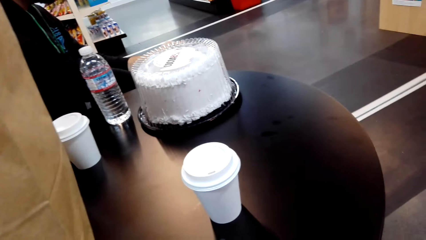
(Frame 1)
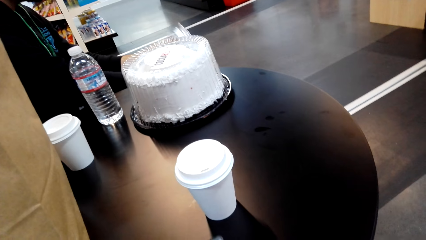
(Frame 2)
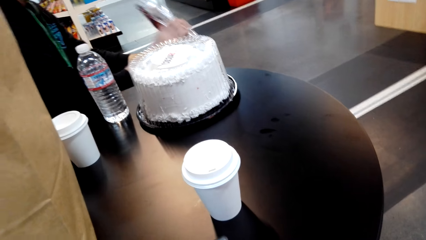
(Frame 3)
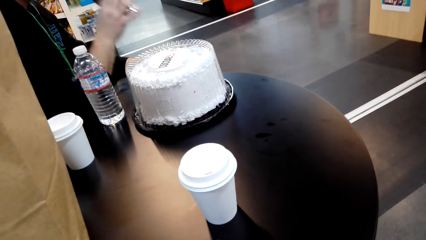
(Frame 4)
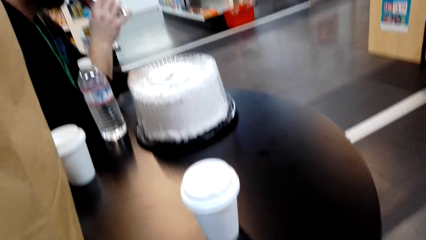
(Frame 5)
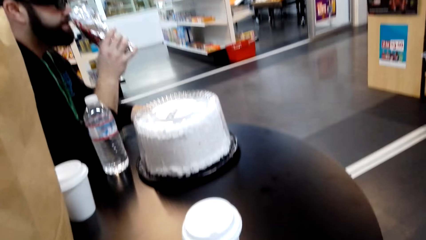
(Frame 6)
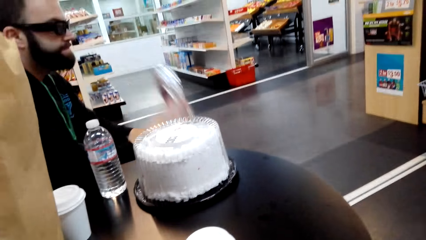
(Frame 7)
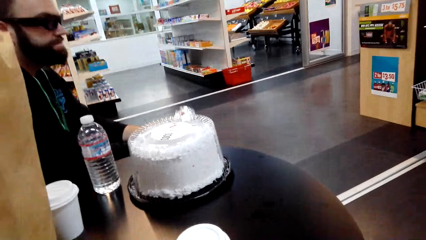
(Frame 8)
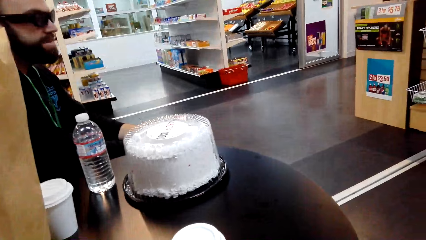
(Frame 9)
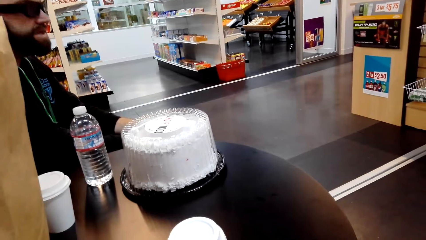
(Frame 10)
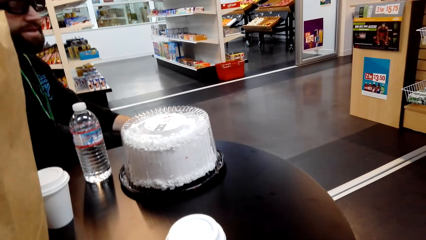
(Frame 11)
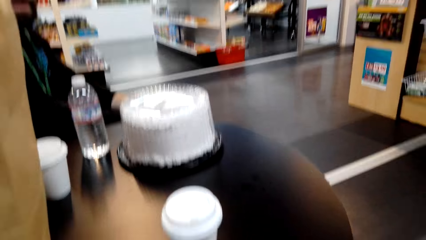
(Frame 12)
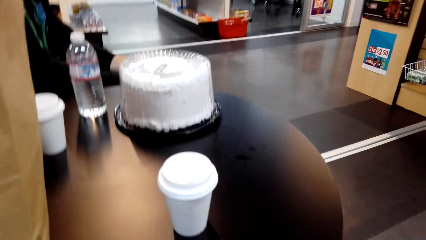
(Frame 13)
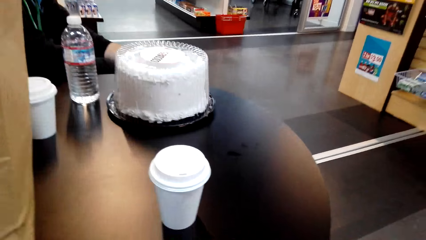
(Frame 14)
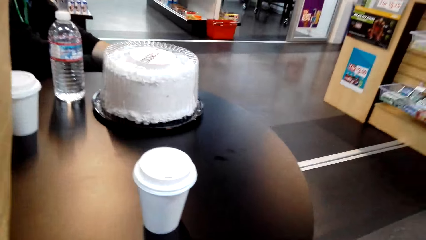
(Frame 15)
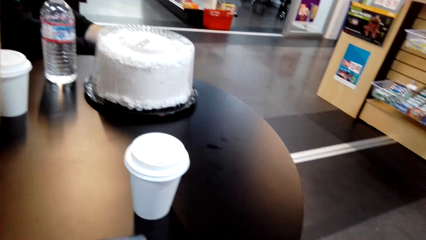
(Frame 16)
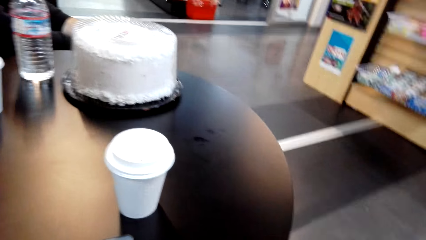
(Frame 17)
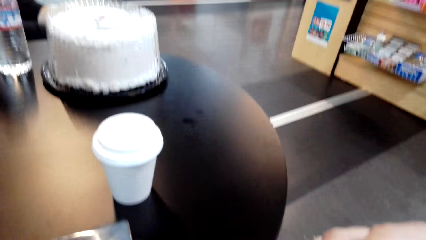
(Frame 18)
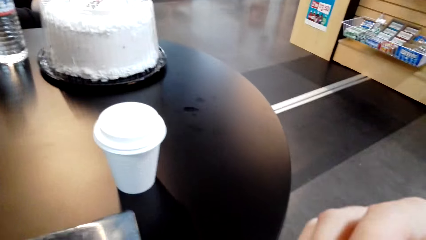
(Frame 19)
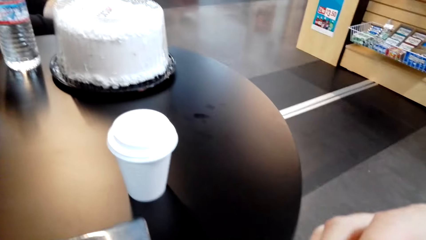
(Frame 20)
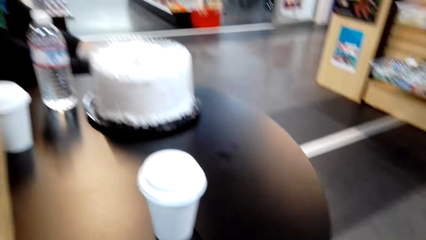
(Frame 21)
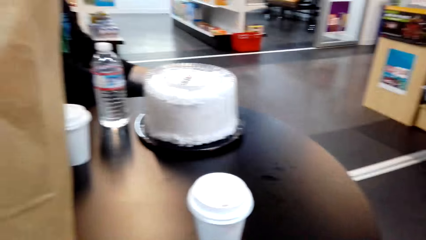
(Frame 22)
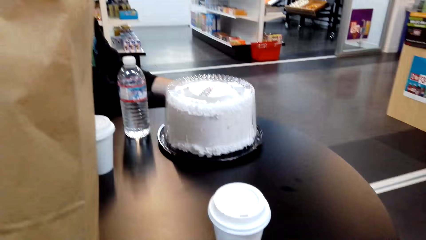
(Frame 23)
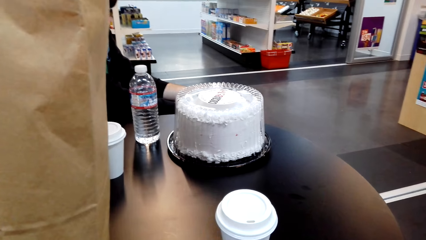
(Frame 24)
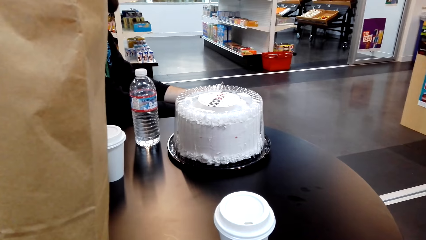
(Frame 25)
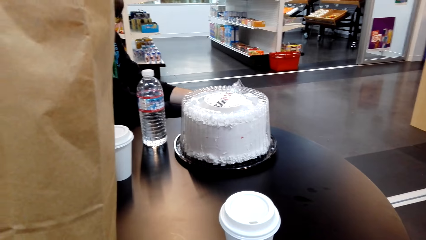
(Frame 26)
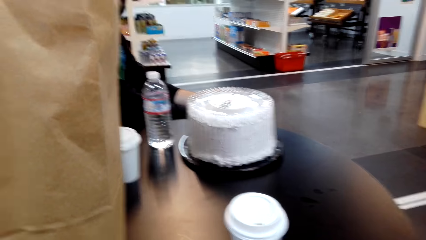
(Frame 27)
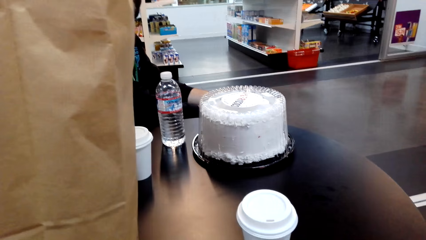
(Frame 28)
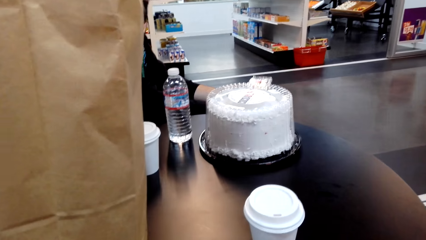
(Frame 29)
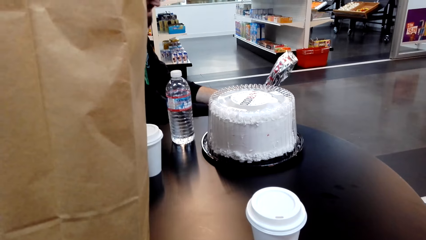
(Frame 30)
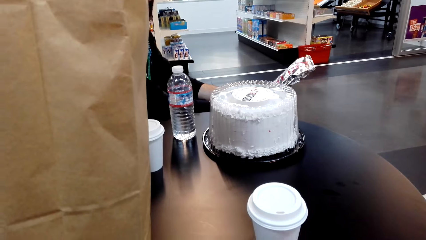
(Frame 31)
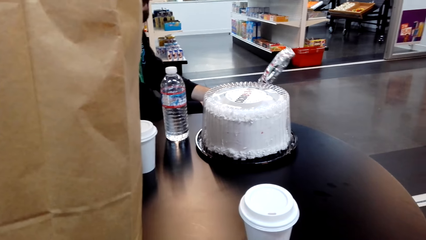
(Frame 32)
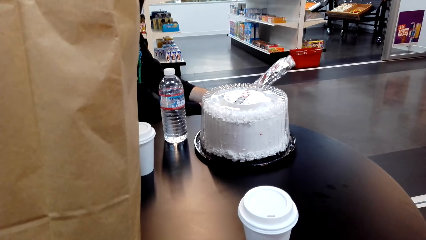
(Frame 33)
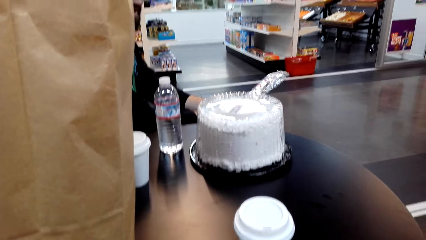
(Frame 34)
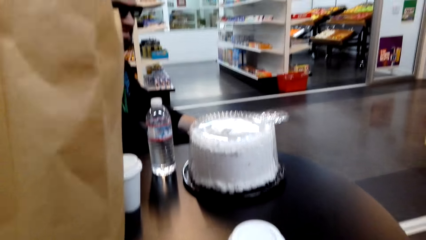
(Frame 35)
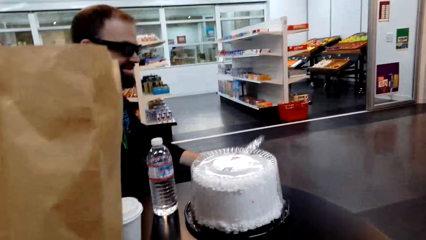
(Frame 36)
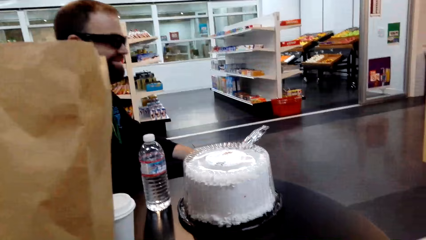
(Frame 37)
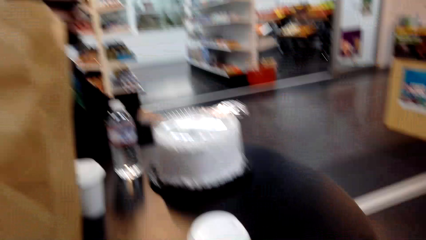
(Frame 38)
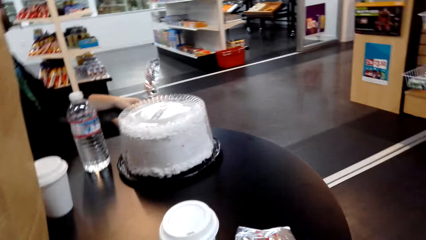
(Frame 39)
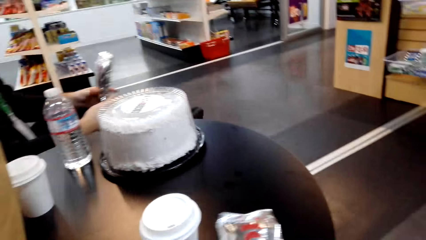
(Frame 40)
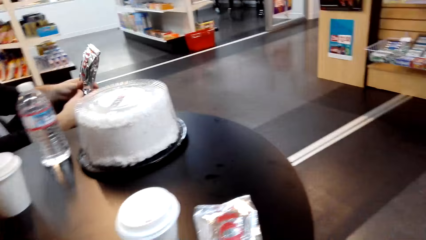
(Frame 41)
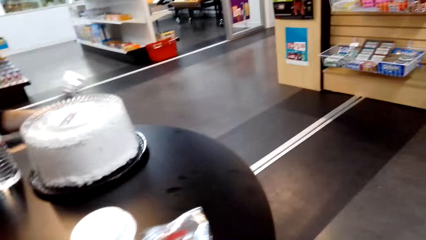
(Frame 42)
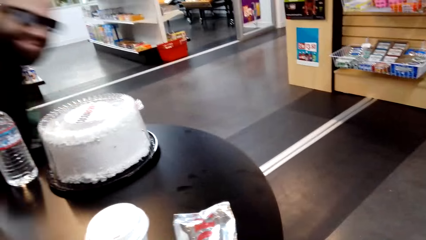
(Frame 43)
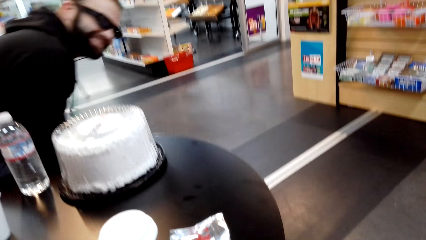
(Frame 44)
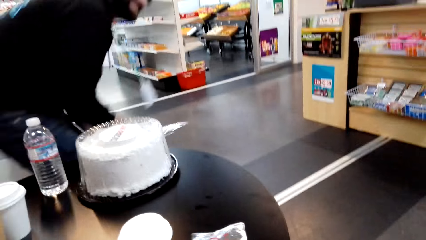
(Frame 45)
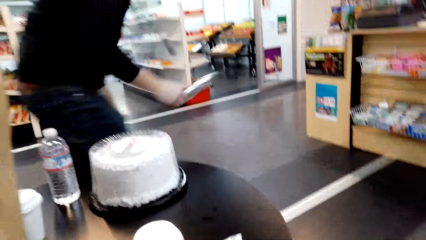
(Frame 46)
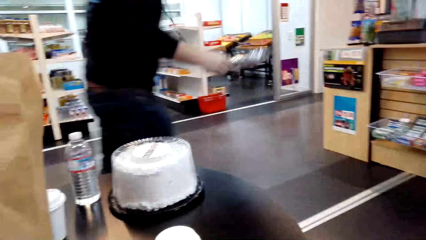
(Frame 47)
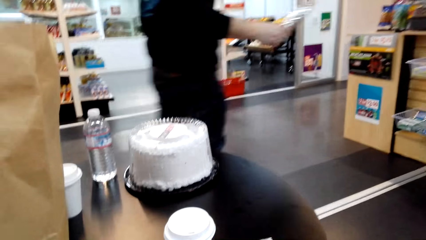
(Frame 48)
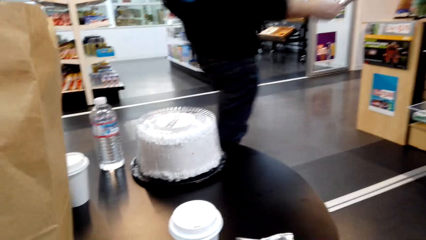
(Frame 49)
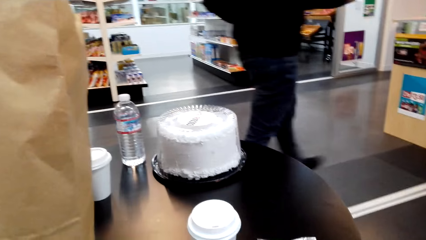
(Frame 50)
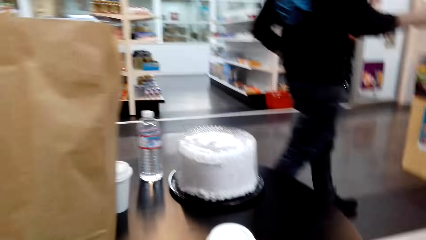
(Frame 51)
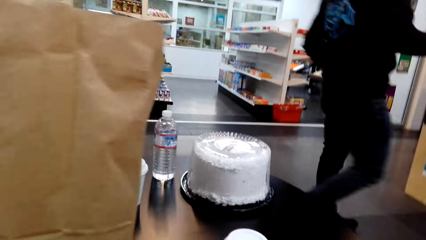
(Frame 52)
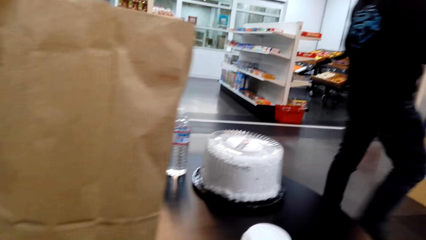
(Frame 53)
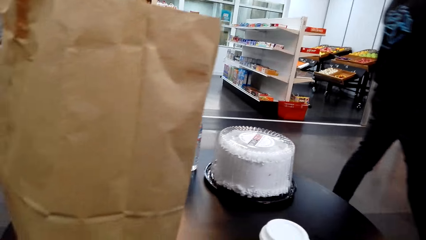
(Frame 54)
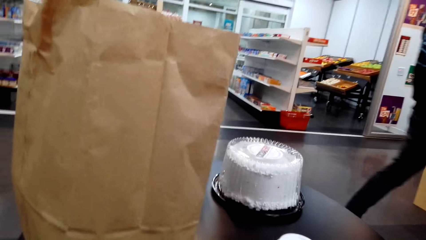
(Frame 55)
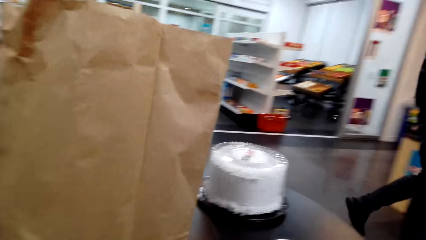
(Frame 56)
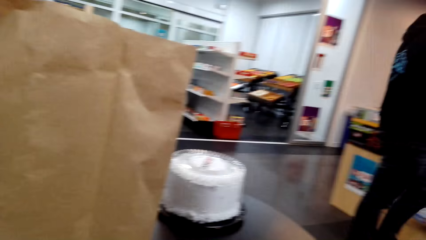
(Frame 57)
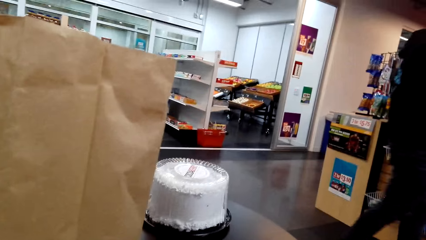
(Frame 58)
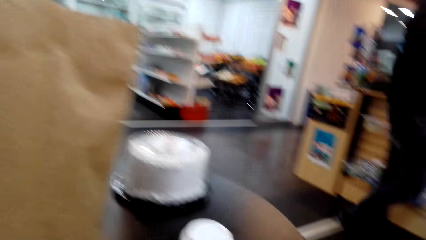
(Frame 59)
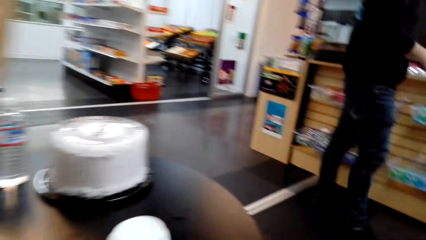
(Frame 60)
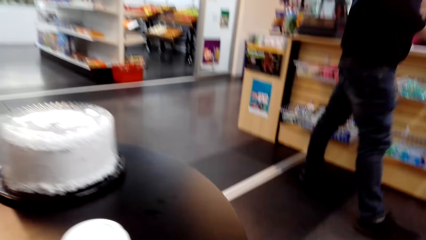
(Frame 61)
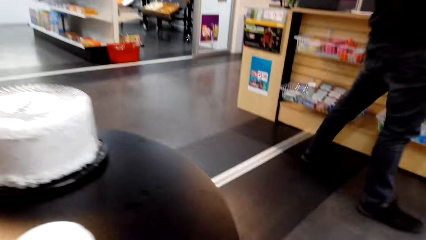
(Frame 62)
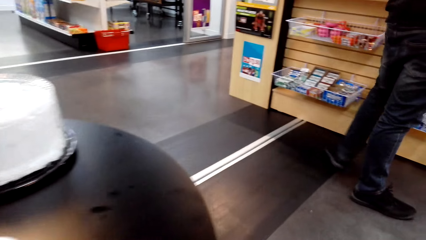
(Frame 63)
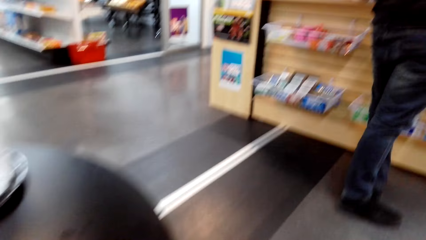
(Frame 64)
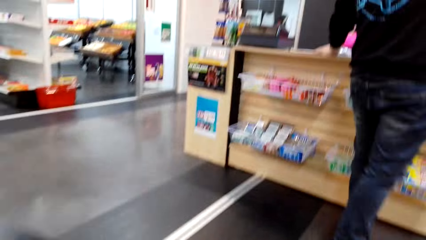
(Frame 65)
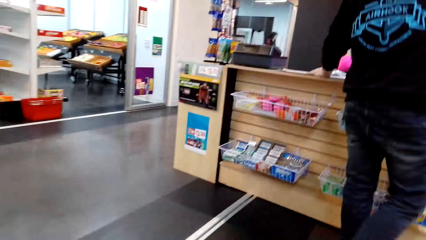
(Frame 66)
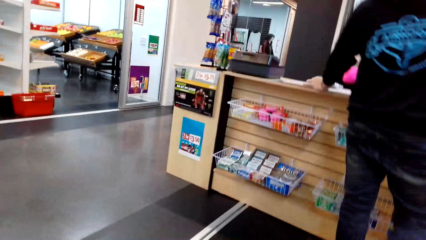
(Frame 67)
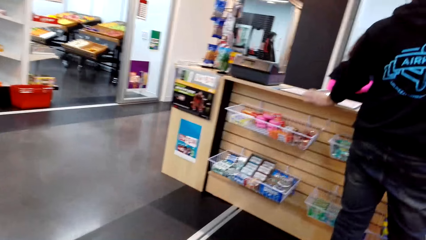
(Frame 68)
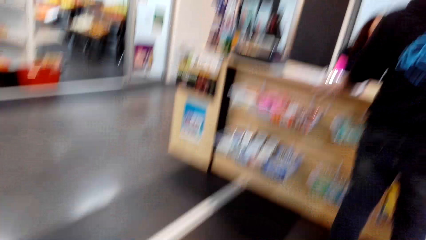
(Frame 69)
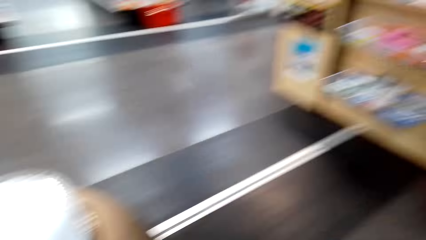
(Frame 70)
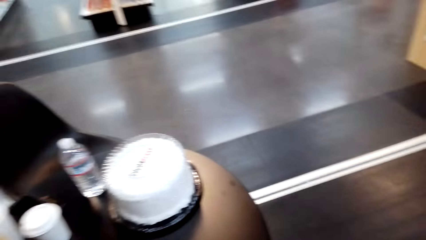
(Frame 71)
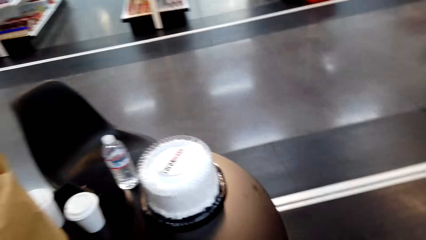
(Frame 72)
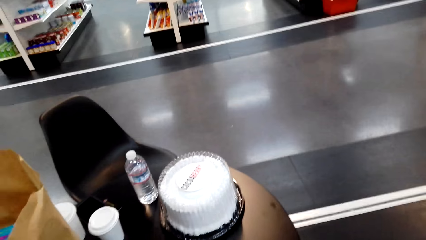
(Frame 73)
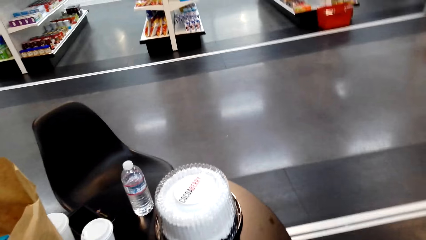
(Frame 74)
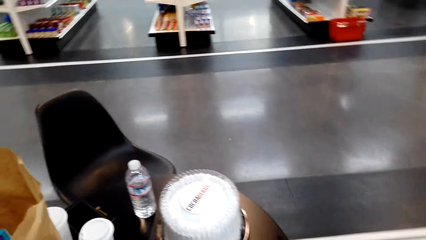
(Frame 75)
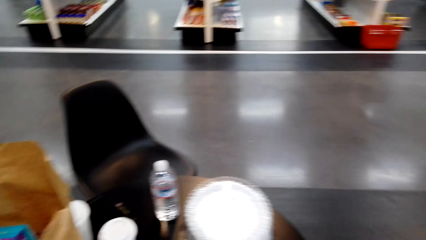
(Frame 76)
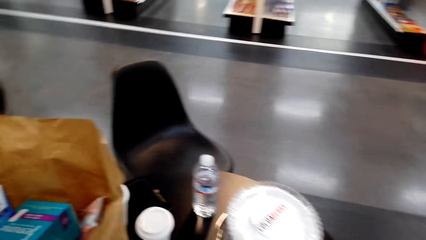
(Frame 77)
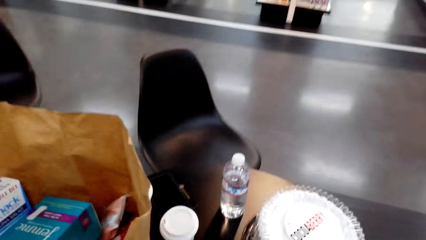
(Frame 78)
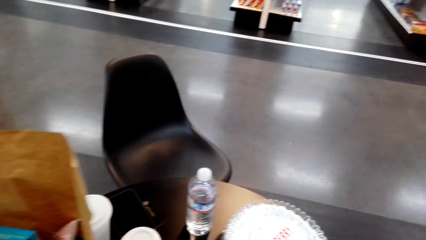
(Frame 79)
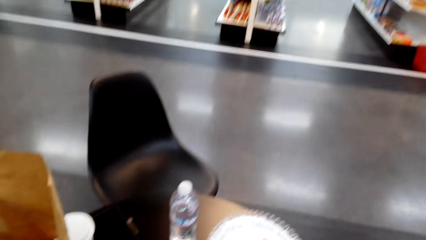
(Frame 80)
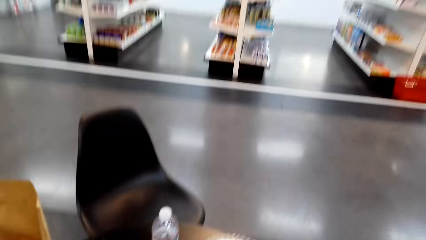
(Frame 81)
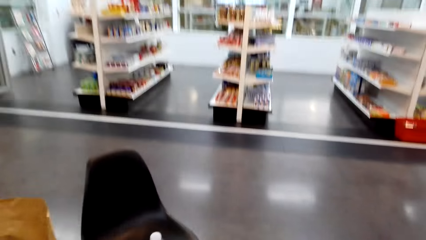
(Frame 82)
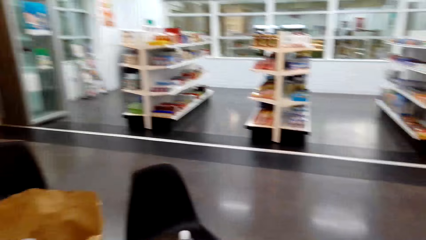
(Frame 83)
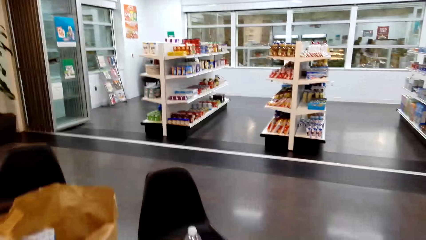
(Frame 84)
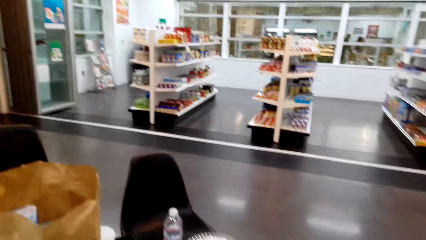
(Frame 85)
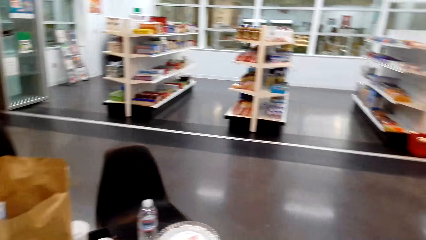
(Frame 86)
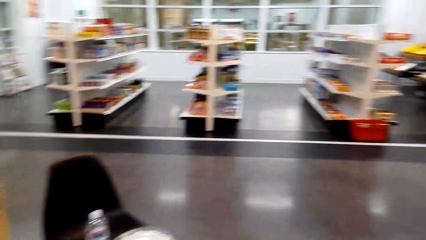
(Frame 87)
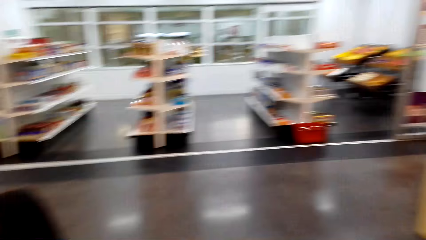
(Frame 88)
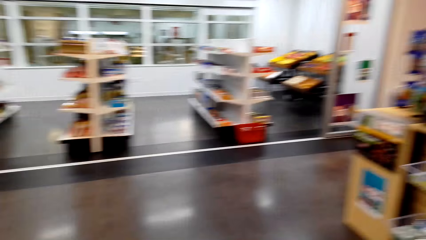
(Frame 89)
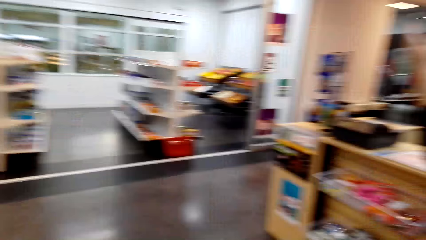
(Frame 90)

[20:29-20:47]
A person eats a hotdog. The person walks in the supermarket. The camera wearer looks around the supermarket.
